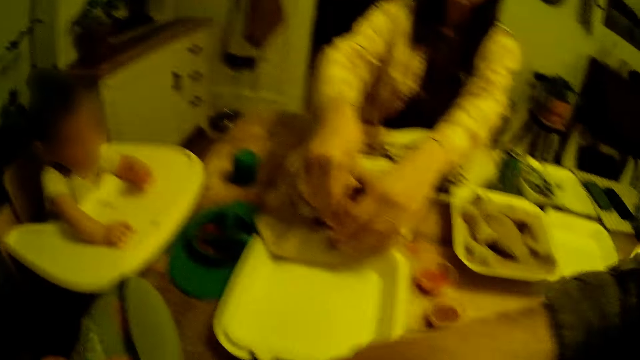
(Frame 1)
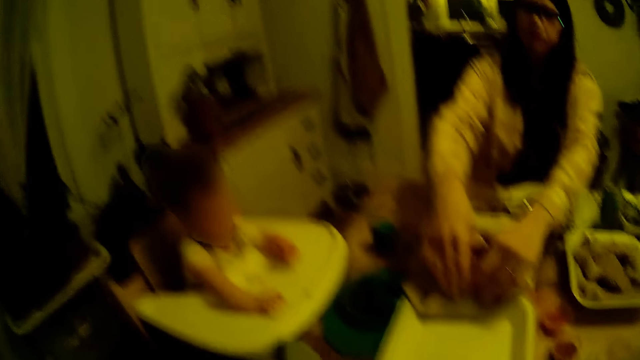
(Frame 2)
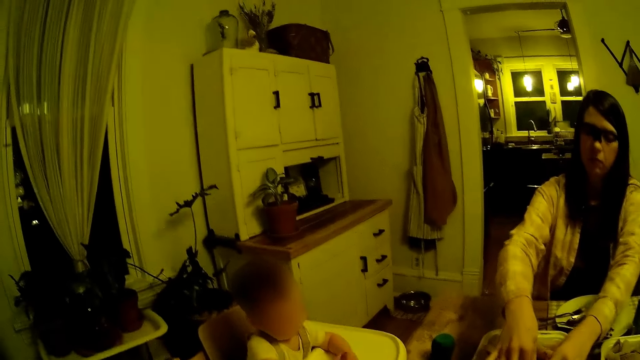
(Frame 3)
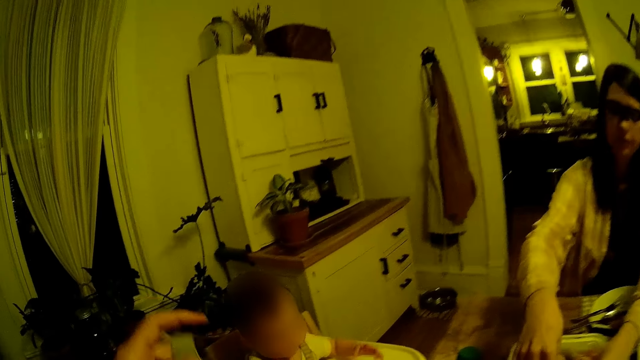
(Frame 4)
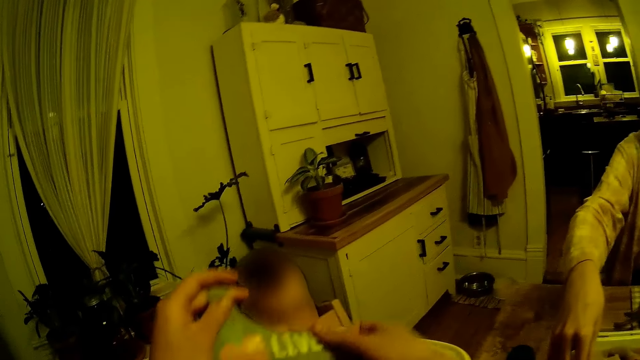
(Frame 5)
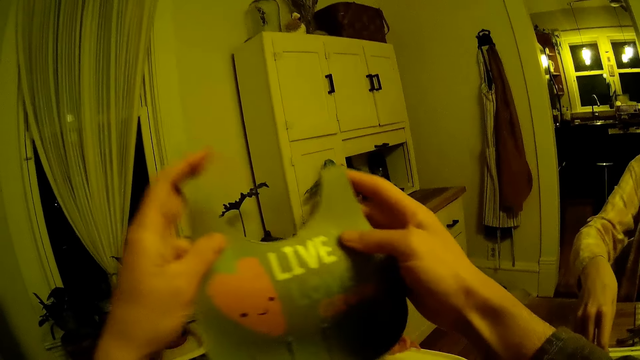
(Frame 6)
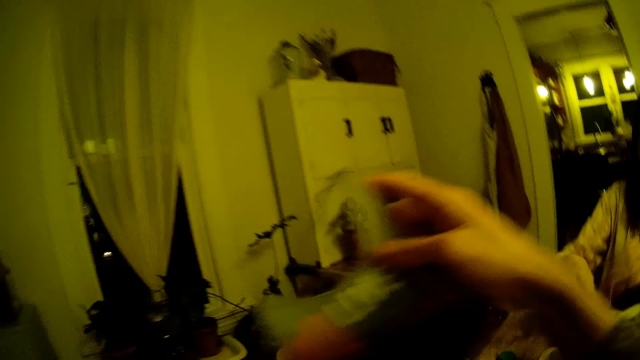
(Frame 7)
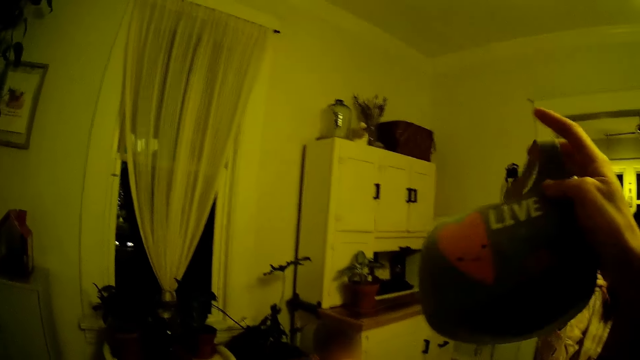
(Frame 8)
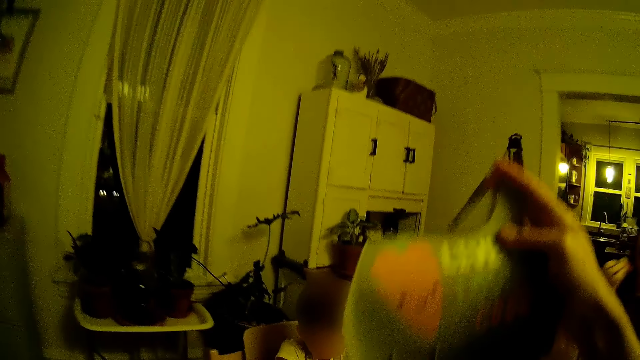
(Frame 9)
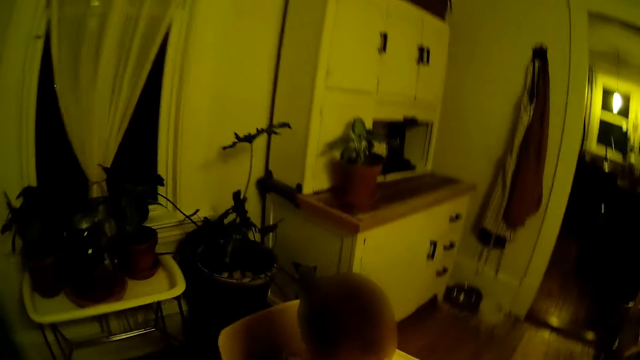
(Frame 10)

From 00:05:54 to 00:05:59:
The woman holds the roll of crepe in her right hand with both hands. The woman places something in the plate. The camera wearer raises a bib with both hands. He takes his right hand off the bib. He holds the bib with the right hand.

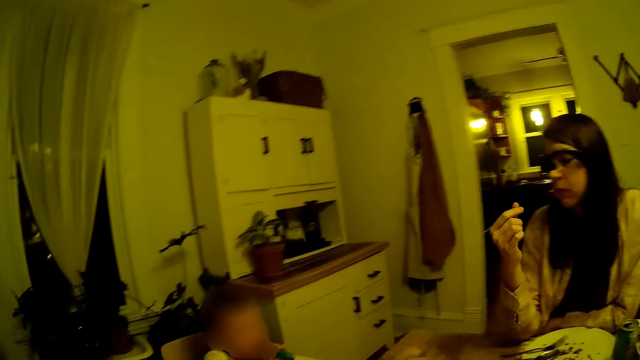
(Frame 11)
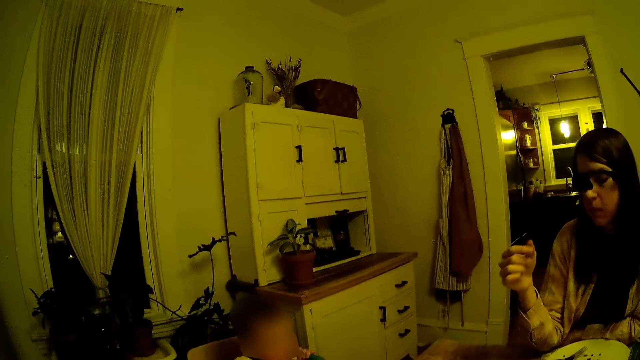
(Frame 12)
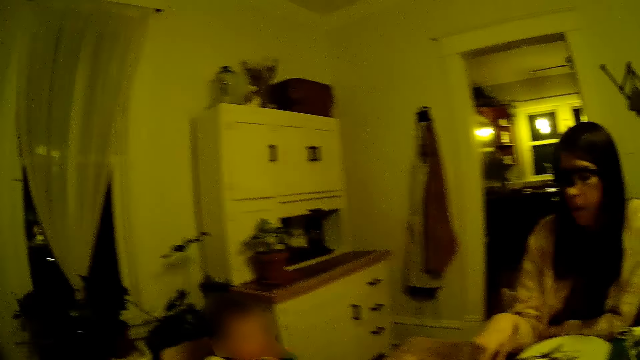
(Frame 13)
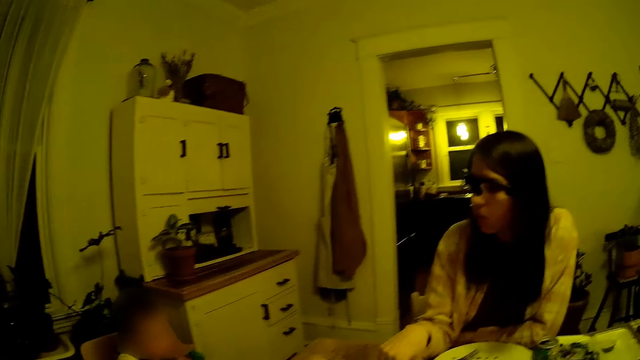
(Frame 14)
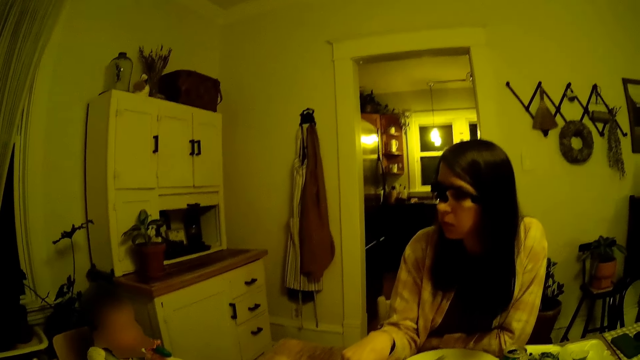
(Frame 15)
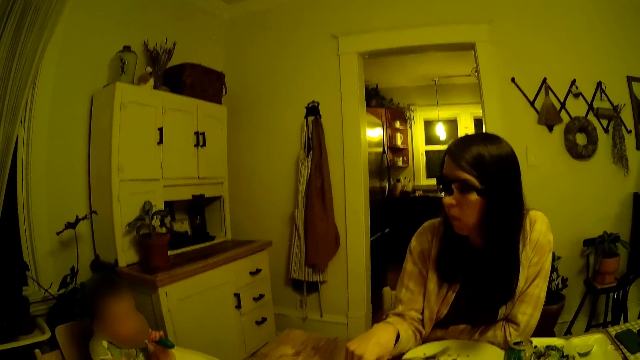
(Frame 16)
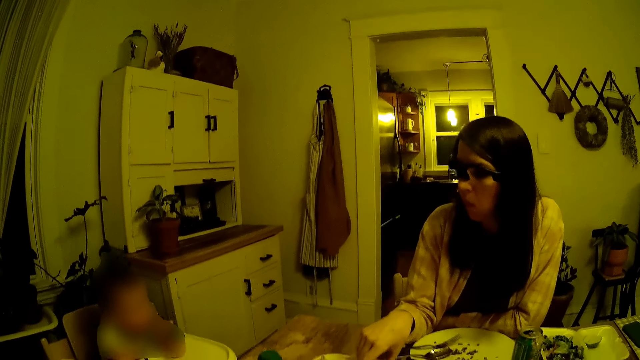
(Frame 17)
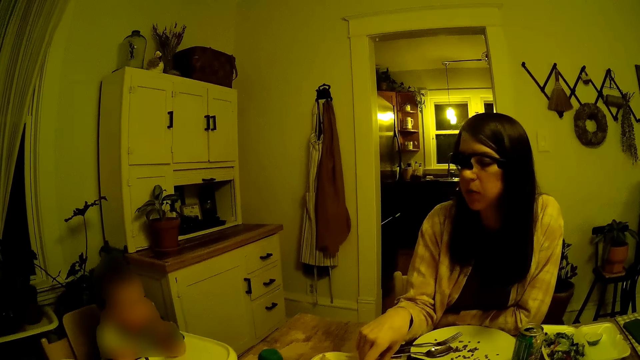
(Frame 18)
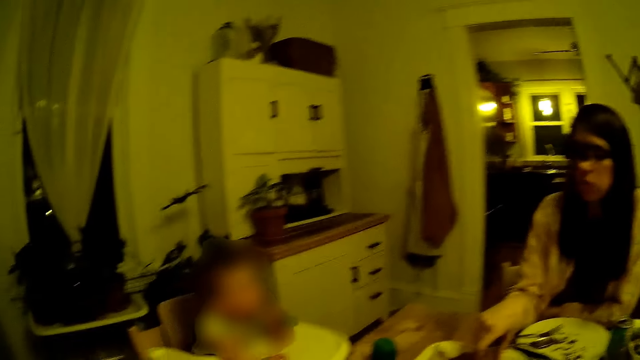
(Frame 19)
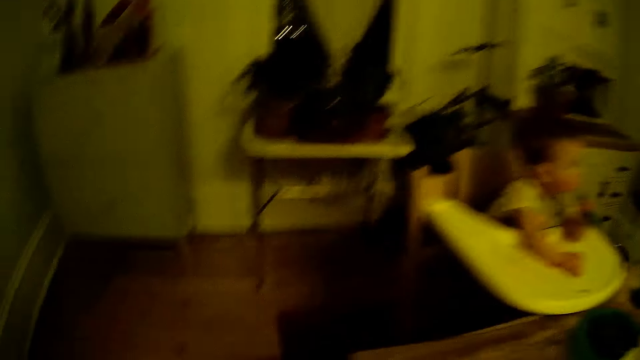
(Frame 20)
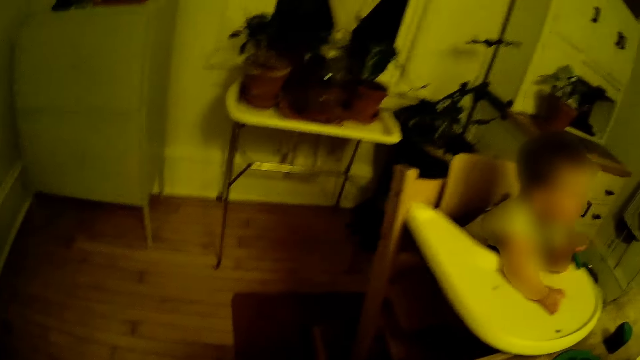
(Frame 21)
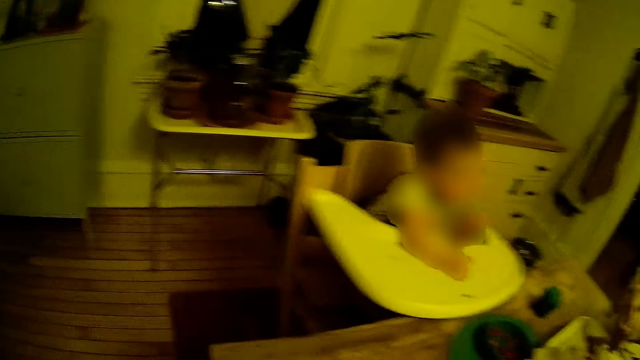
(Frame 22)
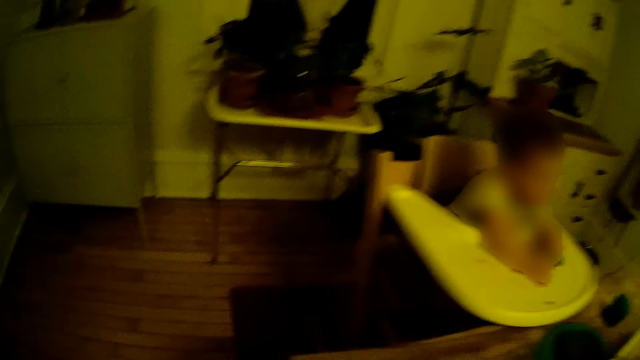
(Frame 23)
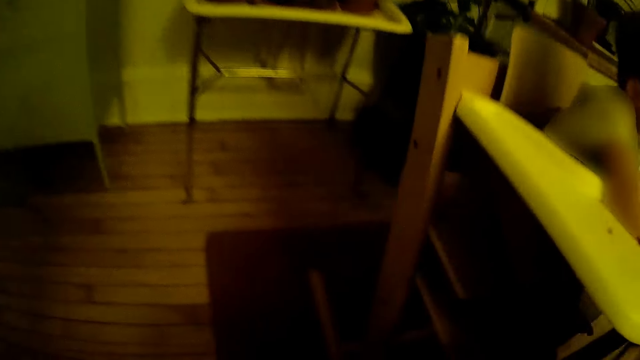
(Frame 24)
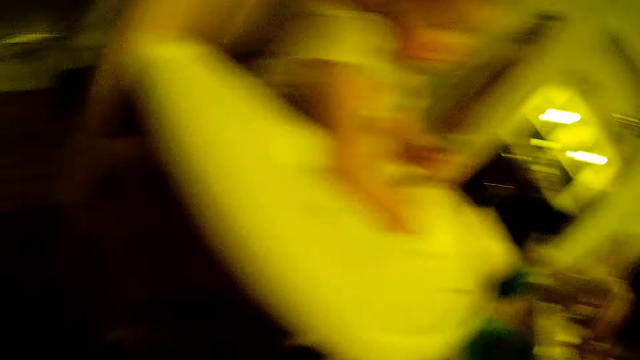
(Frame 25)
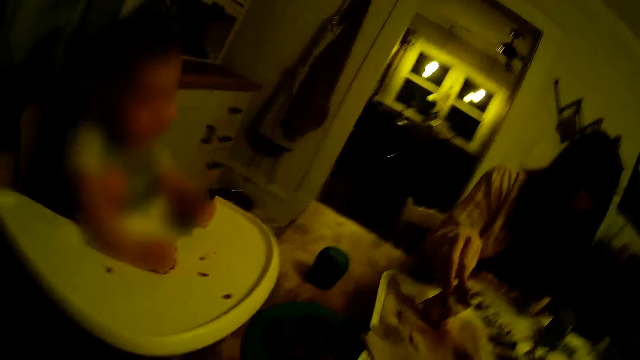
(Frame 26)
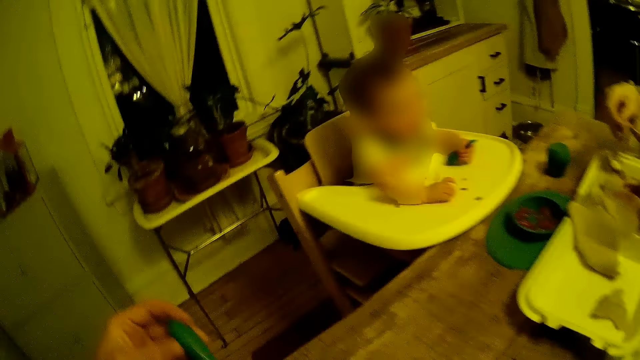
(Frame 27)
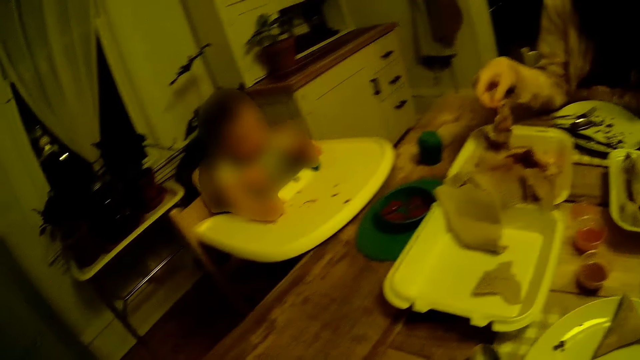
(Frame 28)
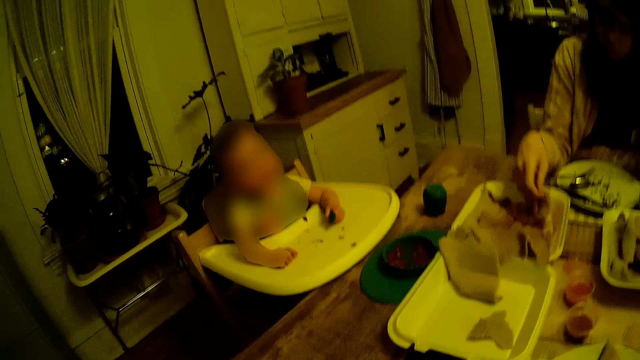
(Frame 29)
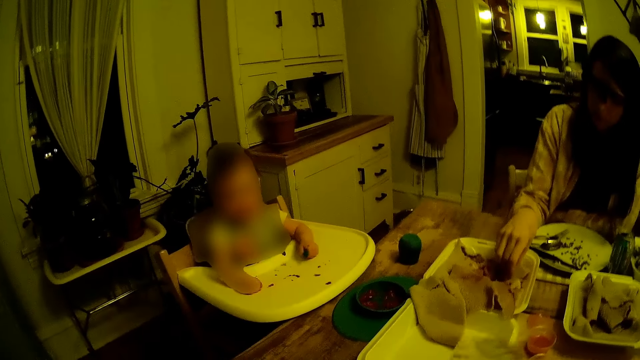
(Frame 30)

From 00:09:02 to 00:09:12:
The woman holds food on the table with the right hand. The camera wearer looks around. They do something. The woman dips a piece of crepe in her right hand into the plate on the table.

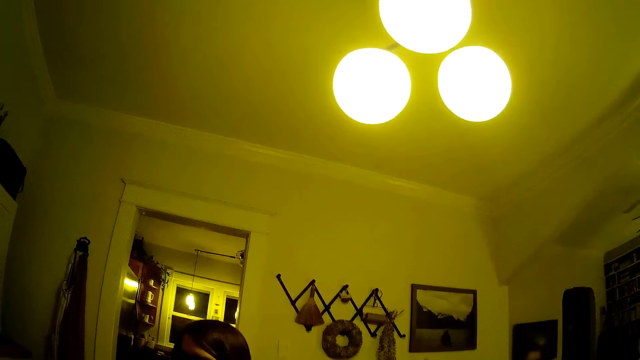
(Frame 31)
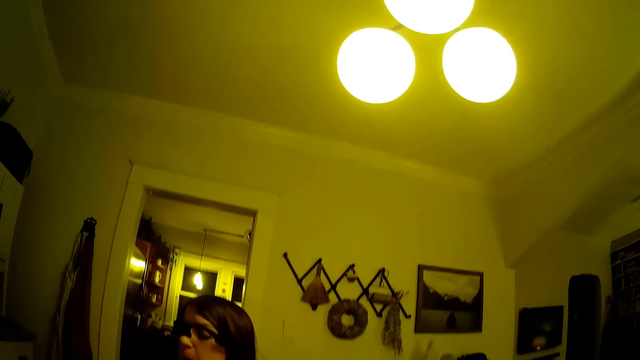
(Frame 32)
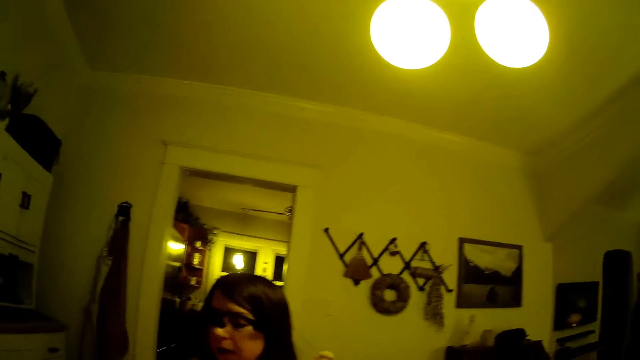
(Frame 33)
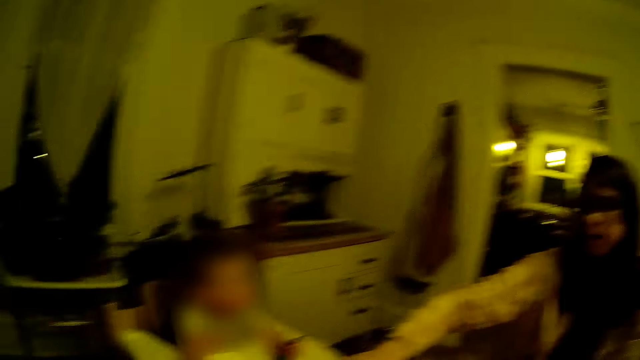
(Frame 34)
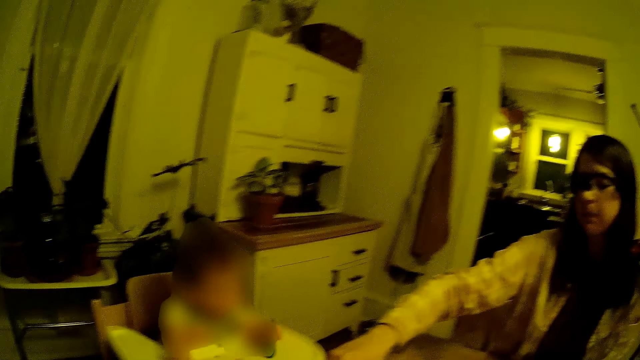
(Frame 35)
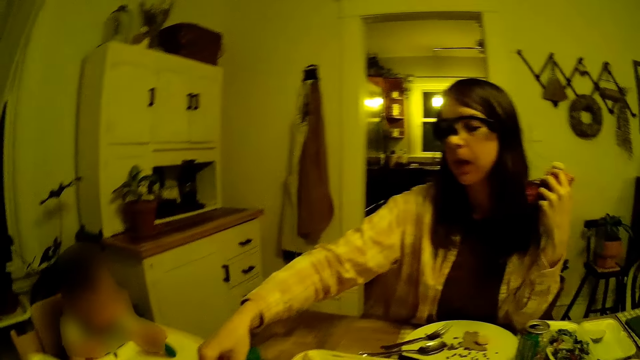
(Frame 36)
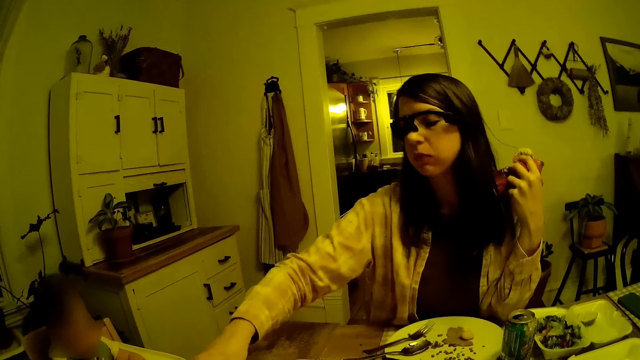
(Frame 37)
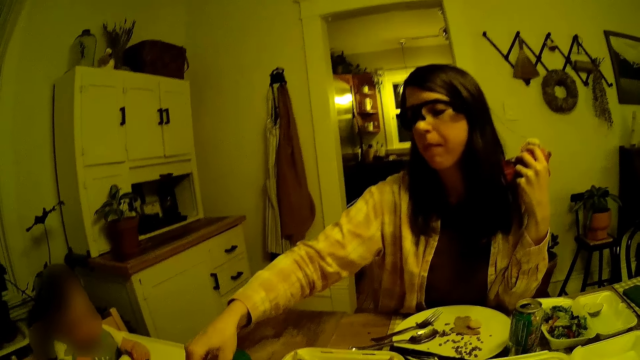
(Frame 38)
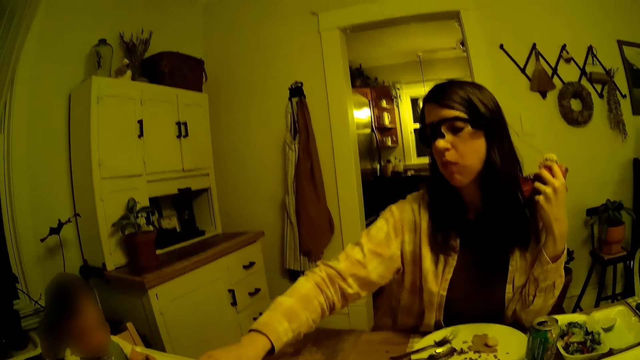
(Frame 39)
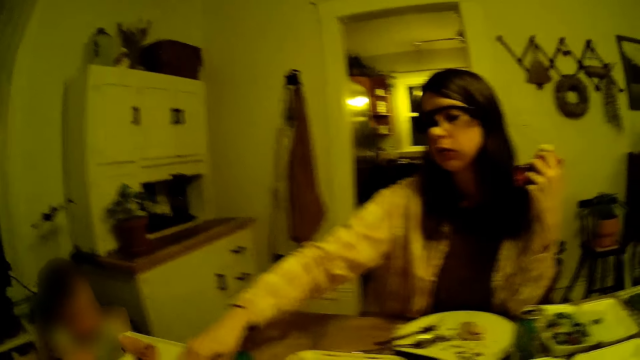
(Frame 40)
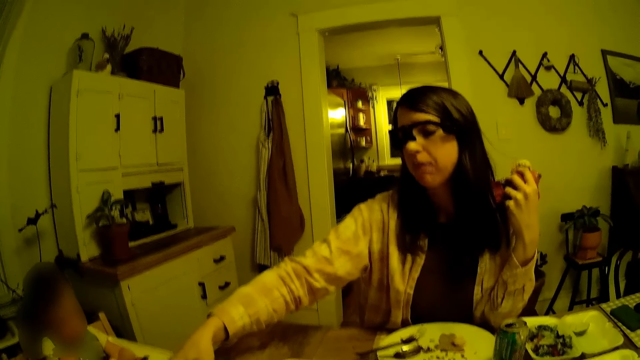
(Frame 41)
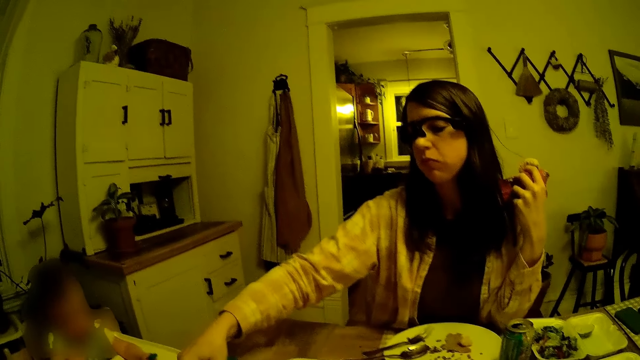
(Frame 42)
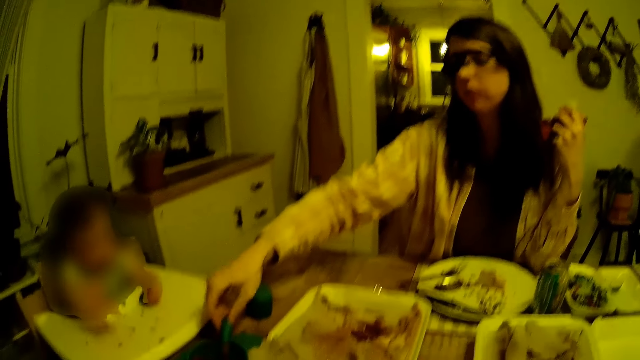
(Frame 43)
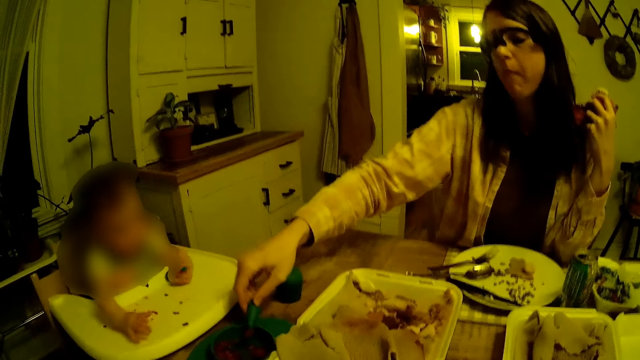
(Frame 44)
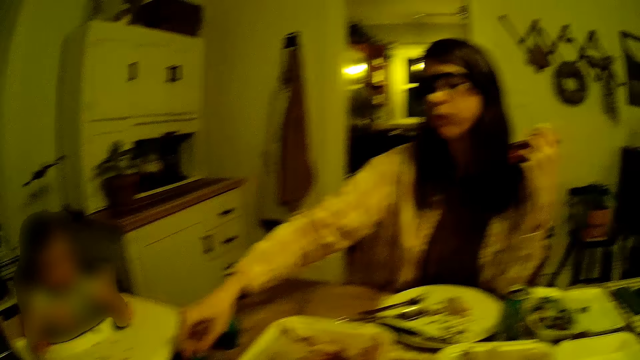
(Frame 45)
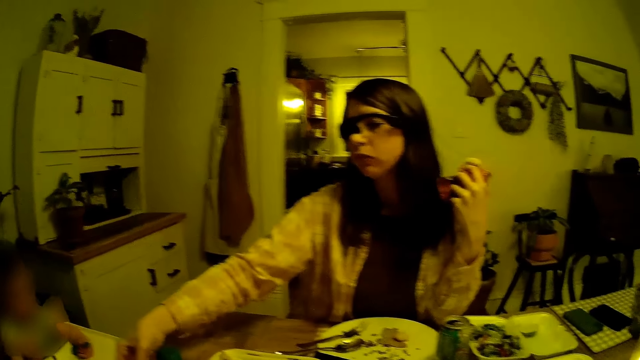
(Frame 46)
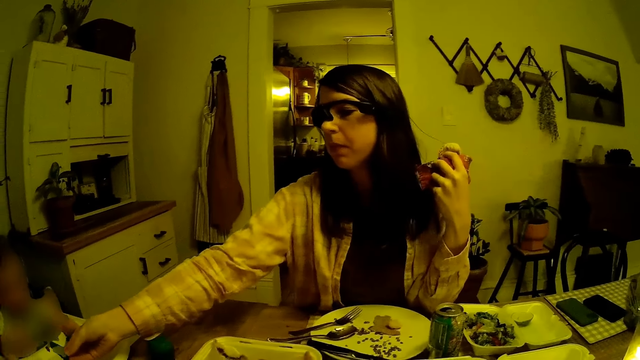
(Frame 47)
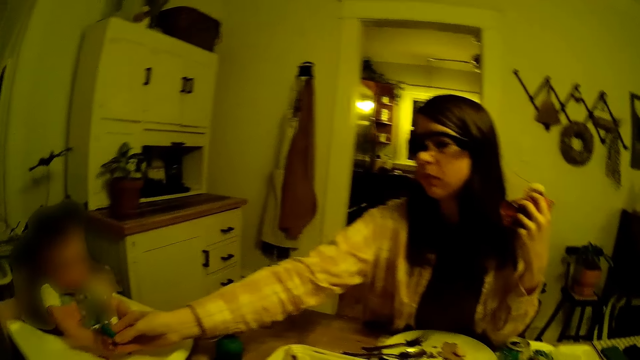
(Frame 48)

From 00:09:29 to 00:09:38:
The camera wearer moves around the room. The woman stretches the hand. The woman takes some cereal from a food bowl with the spoon in her right hand. The woman taps the table with something.
